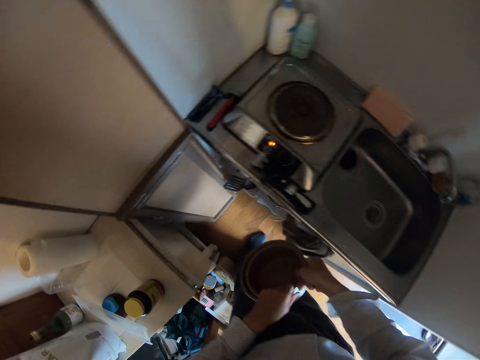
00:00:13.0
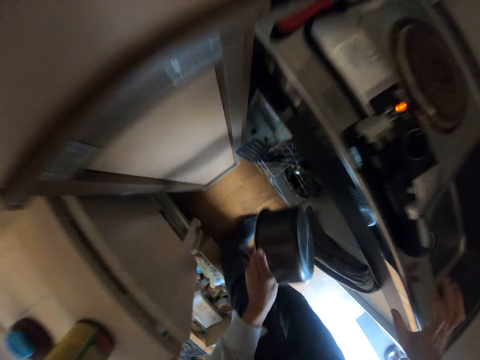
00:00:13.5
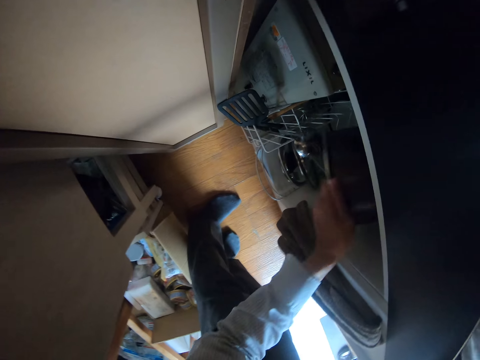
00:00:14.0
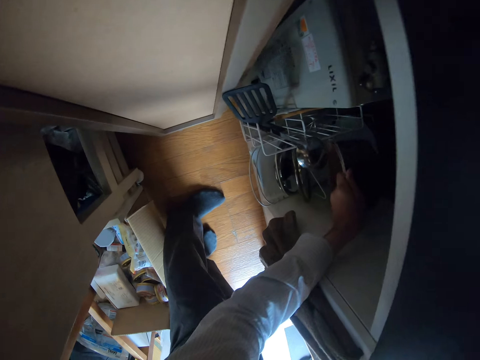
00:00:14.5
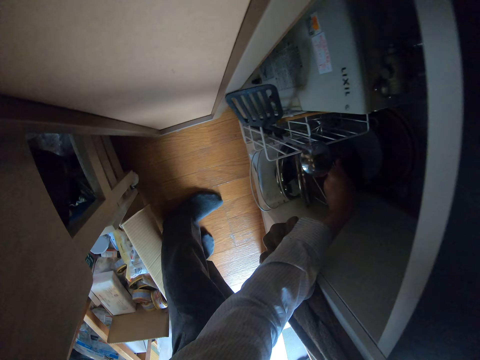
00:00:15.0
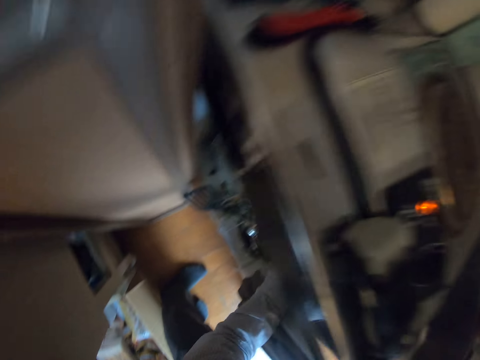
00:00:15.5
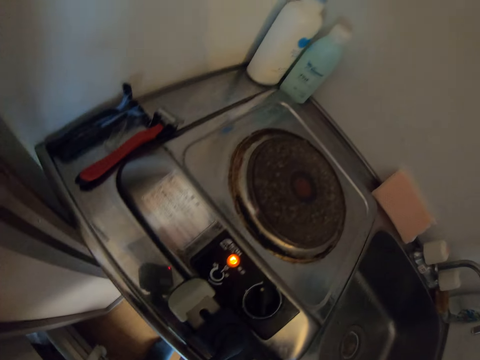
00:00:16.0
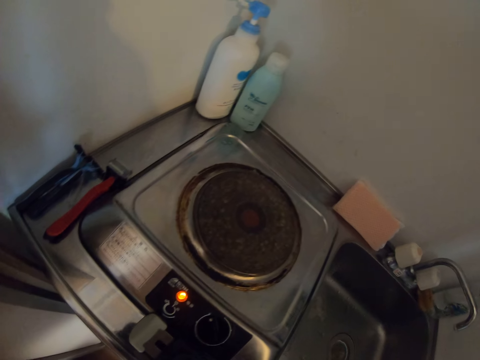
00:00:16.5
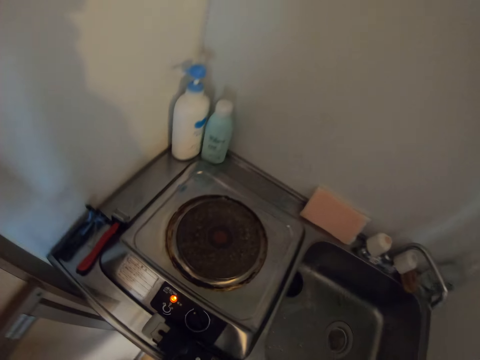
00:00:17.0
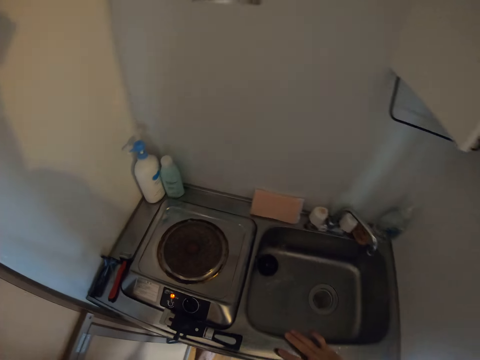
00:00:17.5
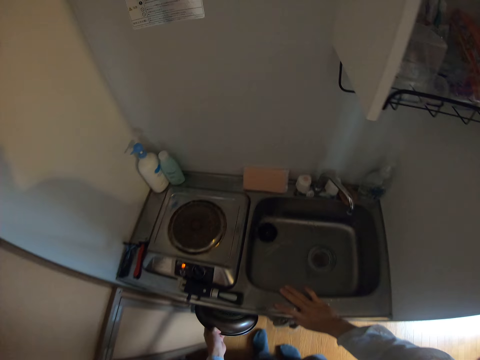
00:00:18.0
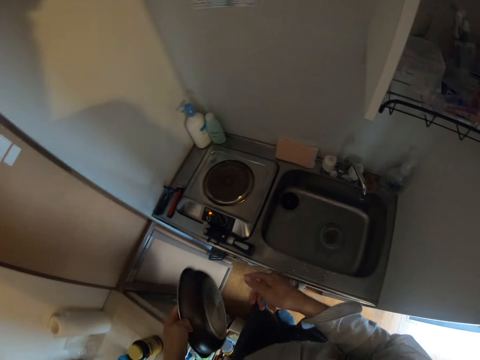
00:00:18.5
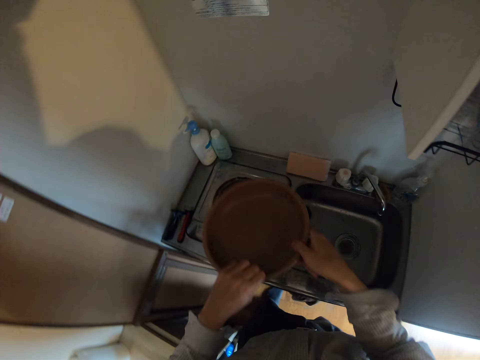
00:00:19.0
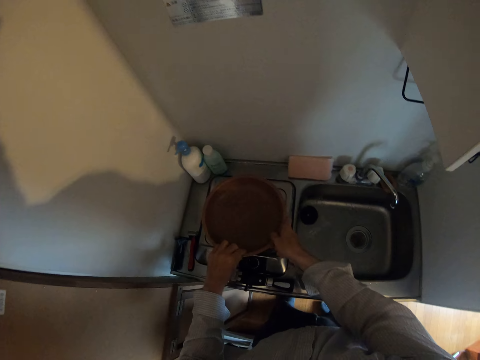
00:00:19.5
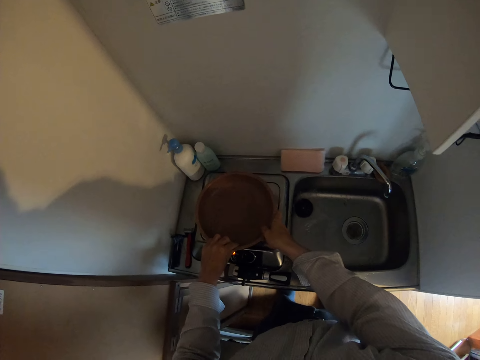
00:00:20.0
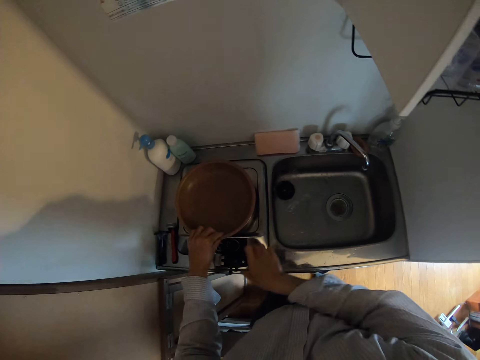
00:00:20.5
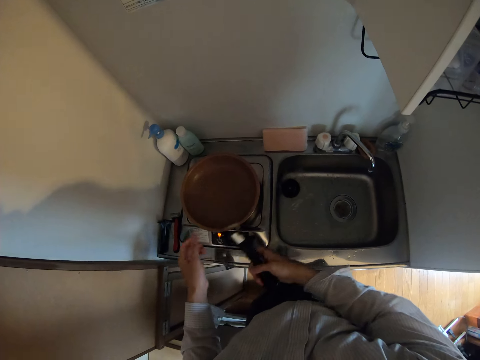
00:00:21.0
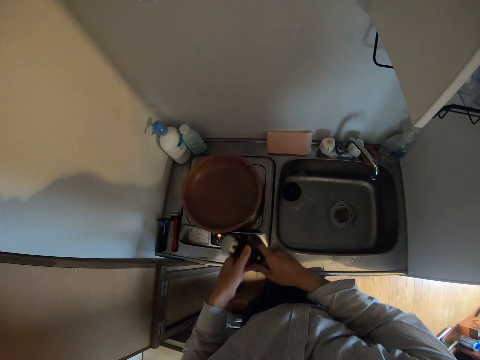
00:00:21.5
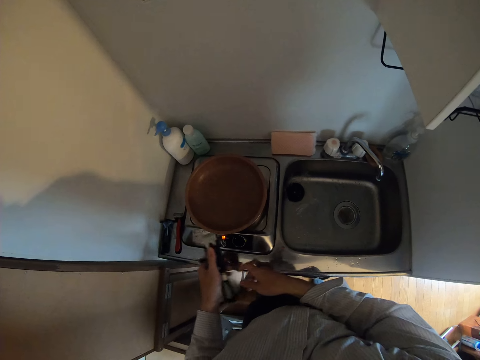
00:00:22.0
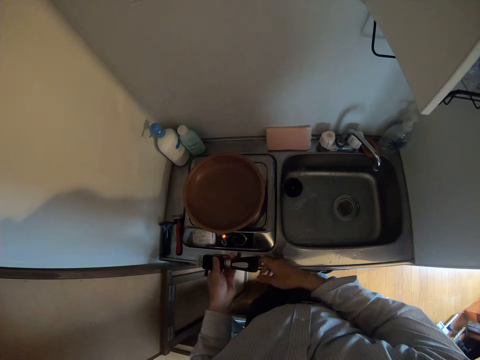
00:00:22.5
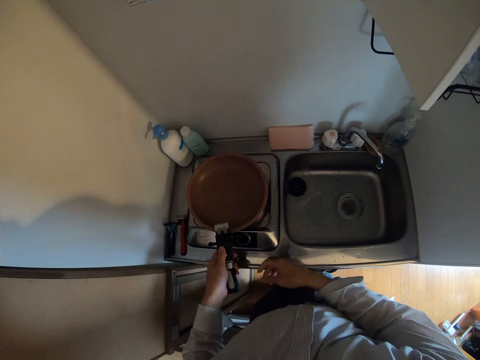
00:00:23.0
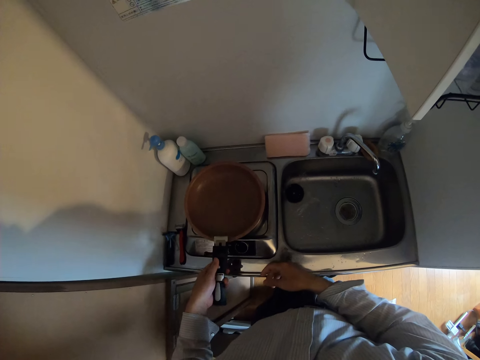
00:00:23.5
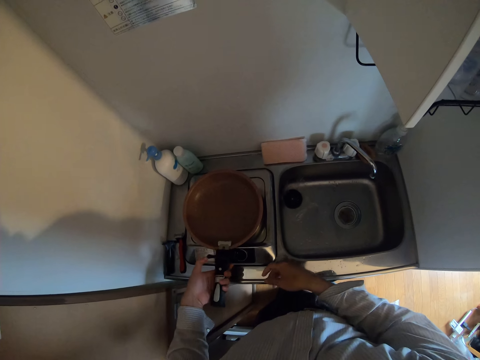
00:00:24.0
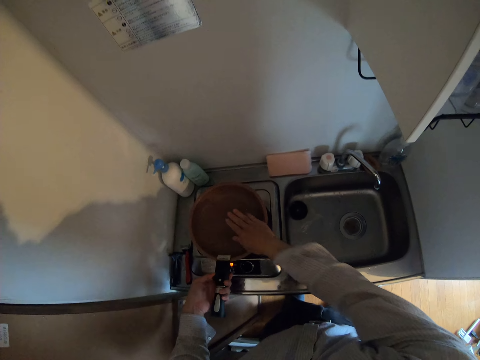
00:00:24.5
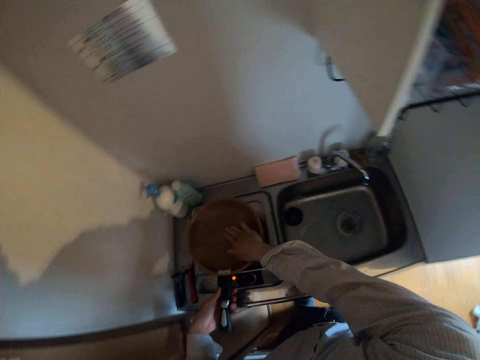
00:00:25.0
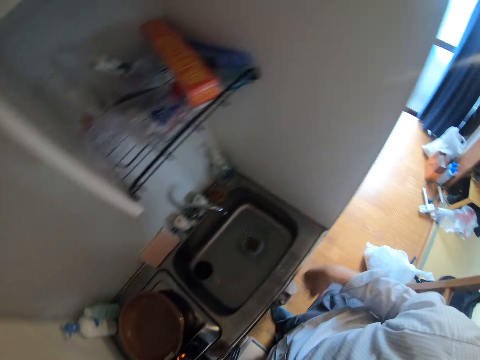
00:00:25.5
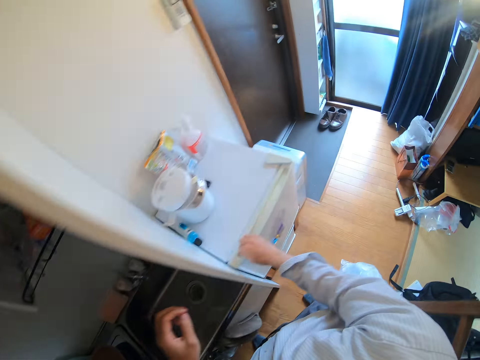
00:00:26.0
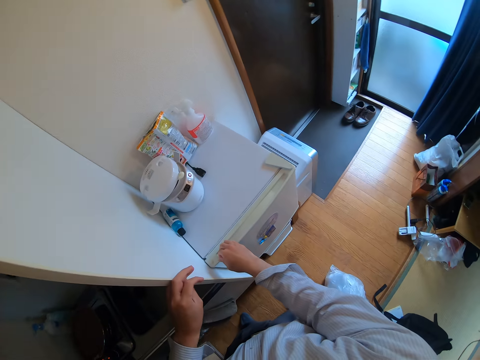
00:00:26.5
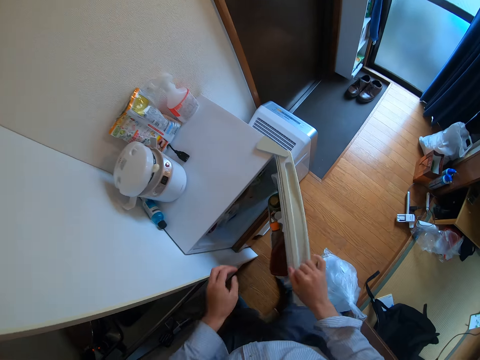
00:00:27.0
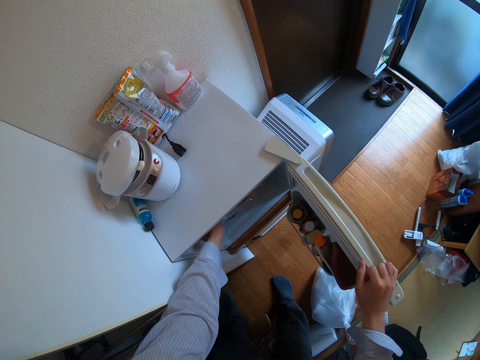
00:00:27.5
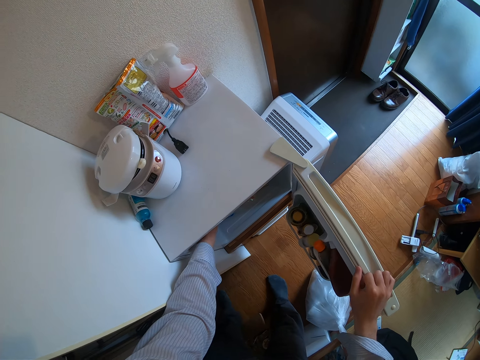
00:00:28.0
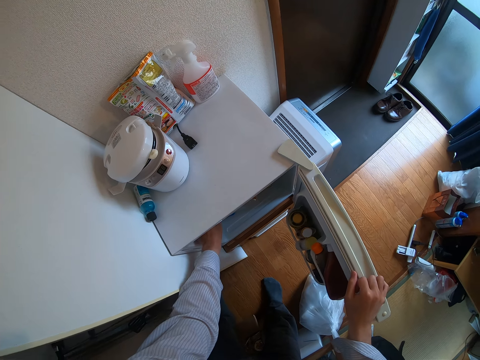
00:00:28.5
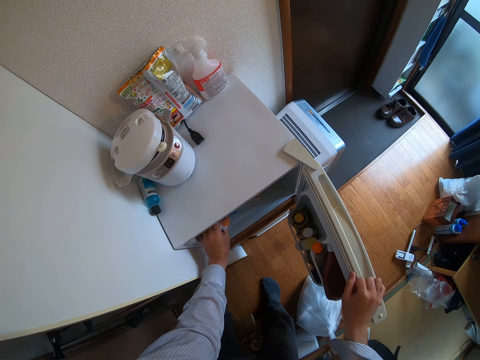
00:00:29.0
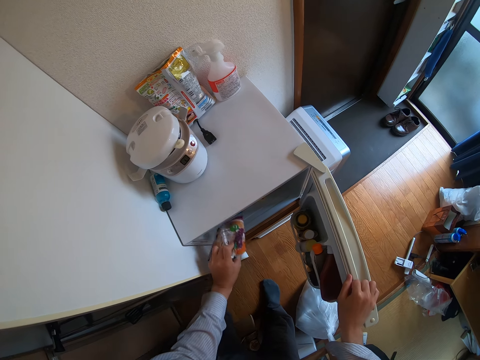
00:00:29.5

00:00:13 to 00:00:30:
The camera wearer moves his hand towards the pots. He places the pots on his other hand. He places the pans in a plate rack in the cabinet. He moves his hand towards the inside of the cabinet. He pulls on the pan with his hand. He brings out another frypan from the cabinet. He moves the pan towards the stove, moves his other hand towards the pan and holds the pan with both his hands. He moves the pan towards the hot plate and places the pan on the hot plate. He moves his hand towards him and holds the handle with his hand. He picks up the pan handle on the stove and lets go of the pan. He places the handle on his other hand. He attaches the handle to the pan. He moves his hand forwards. He places his right hand in the frypan. He moves his hand towards him. He opens a portable fridge in the kitchen. He holds the fridge door with his hand, moves his hand towards the fridge and pulls on the fridge door with his hand. He moves his hand towards the inside of the fridge. He brings out a bag of bread from the fridge. He pulls on the paper with his hand.

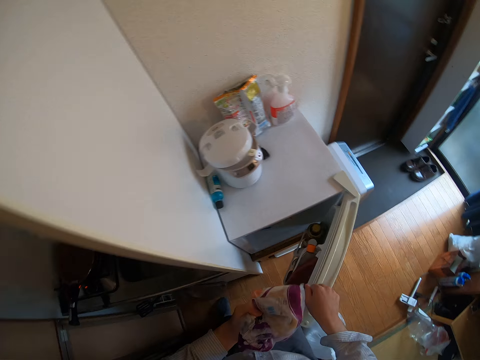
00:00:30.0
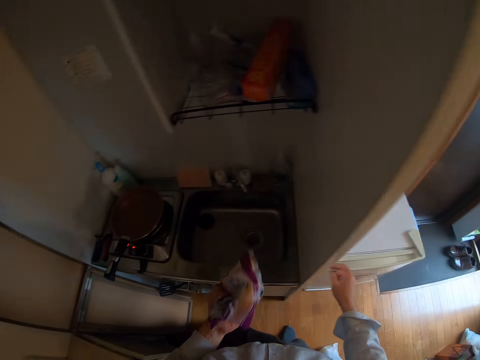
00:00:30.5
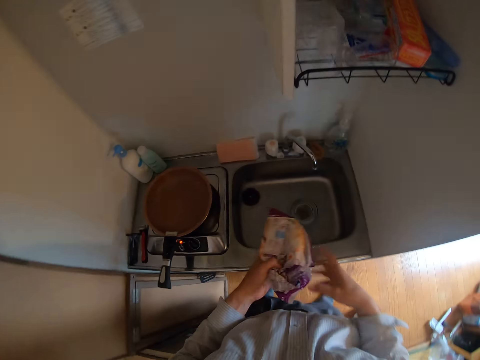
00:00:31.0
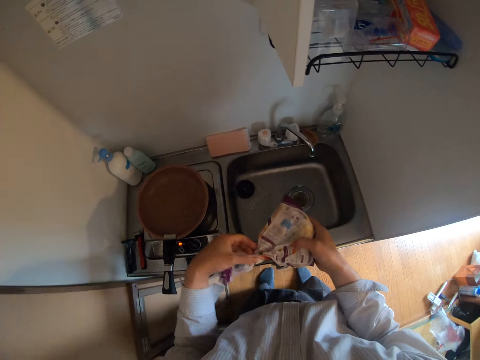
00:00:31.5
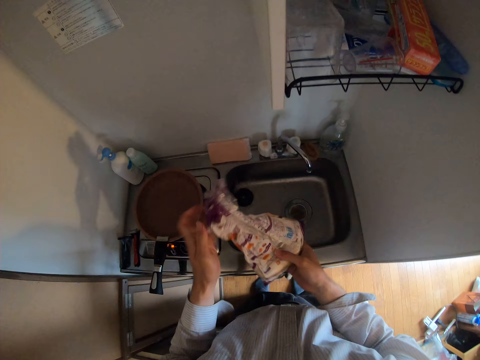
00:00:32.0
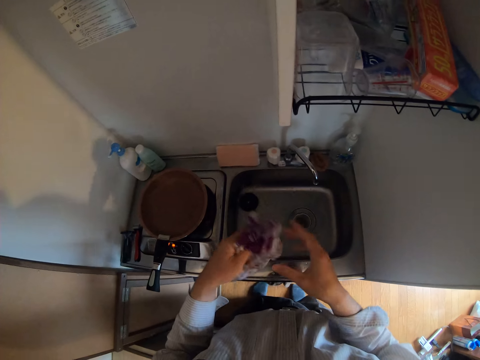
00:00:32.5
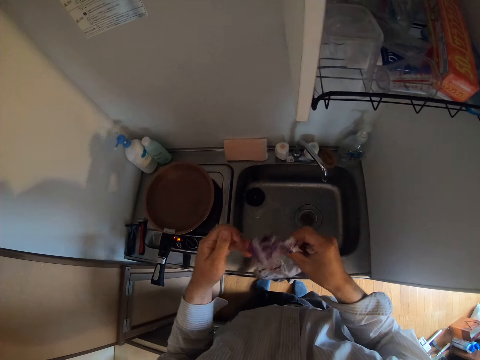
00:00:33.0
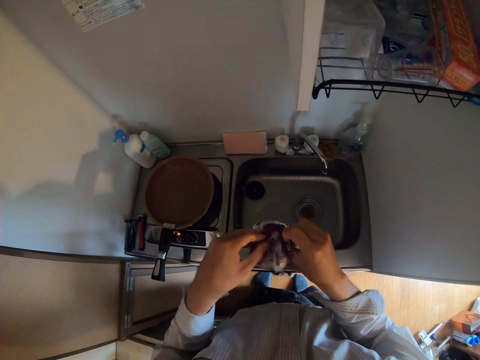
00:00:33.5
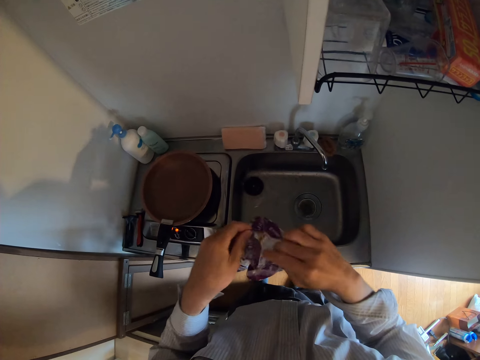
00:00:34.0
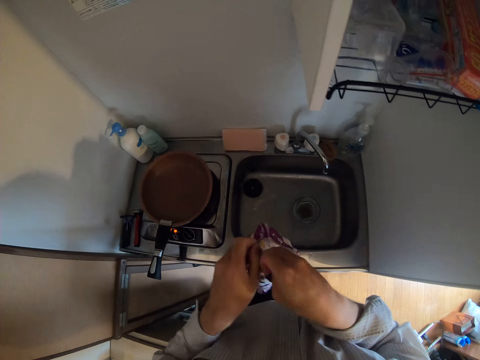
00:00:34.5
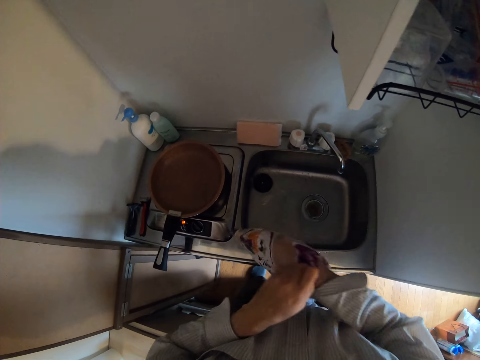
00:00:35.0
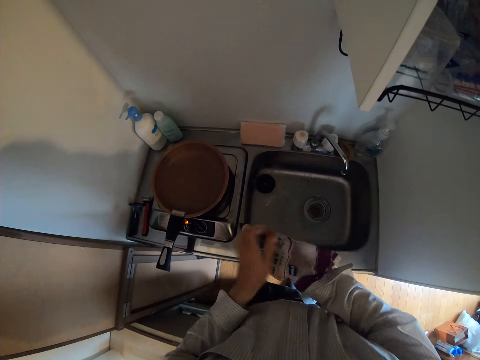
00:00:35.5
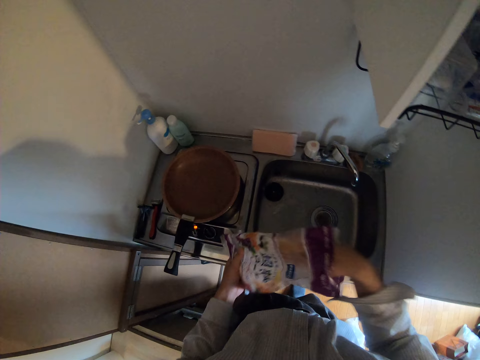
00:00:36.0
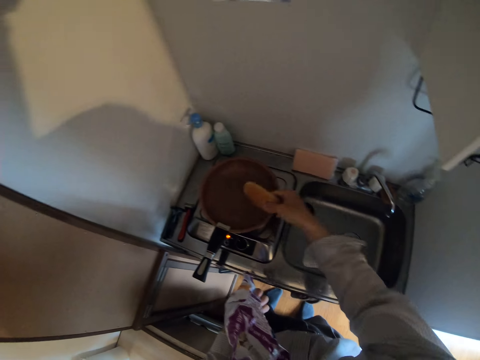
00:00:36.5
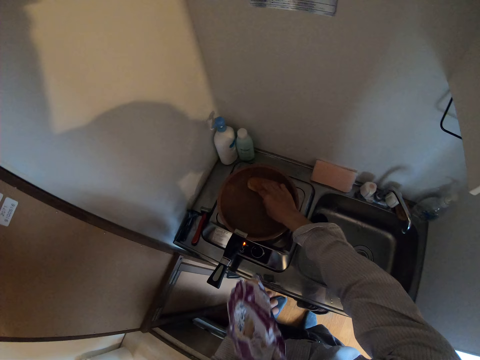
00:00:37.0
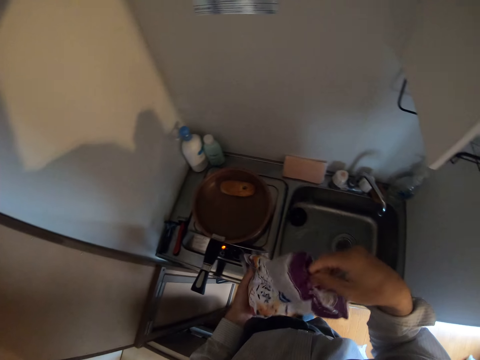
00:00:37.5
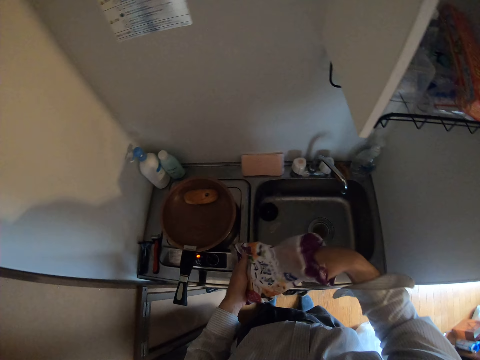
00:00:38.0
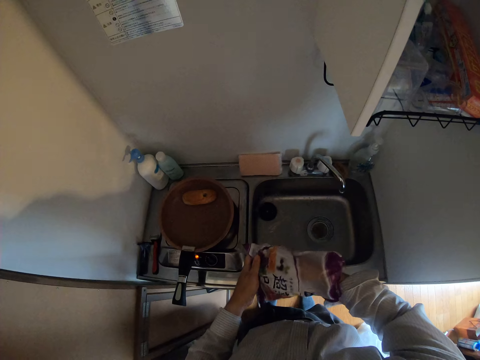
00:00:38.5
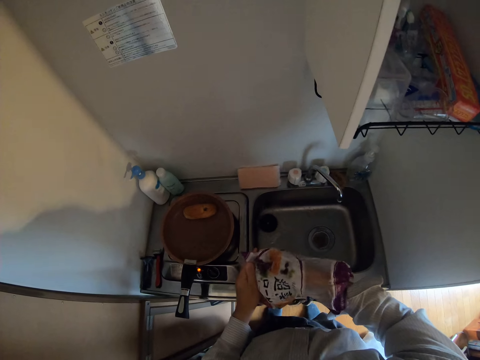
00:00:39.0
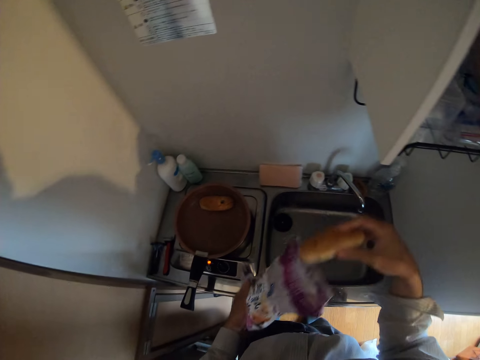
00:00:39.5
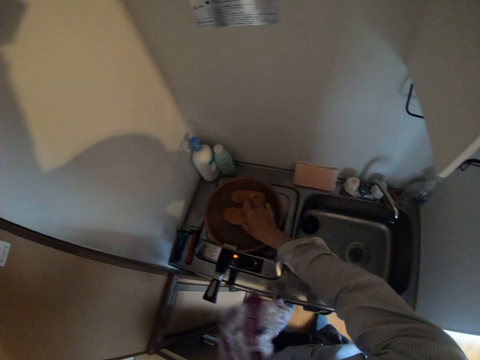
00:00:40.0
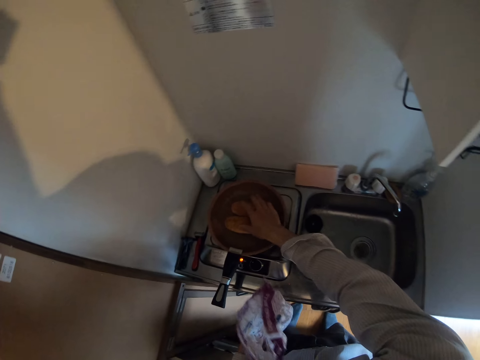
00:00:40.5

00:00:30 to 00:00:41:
The camera wearer closes the fridge door. He moves his hand towards the pan and moves his other hand towards the paper. He holds the paper with both his hands. He opens the bread bag. He dips his right hand in the bread bag. He pulls on the bun with his hands. He brings out bread from the bread bag. He moves his hand towards the pan. He places the bread in the frypan. He moves his hand towards the paper. He dips his right hand in the bread bag. He pulls on the bun with his hands. He brings out bread from the bread bag. He moves his hand towards the pan. He places the bread in the frypan.
